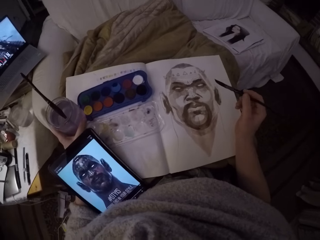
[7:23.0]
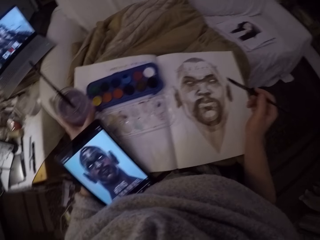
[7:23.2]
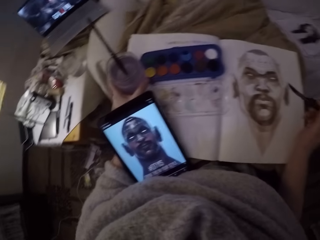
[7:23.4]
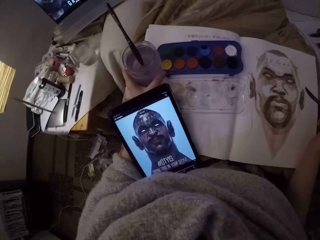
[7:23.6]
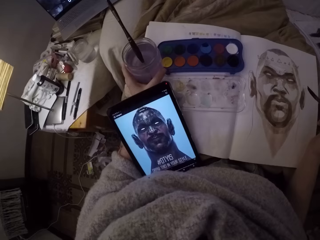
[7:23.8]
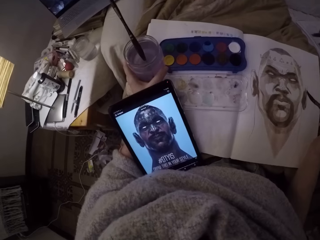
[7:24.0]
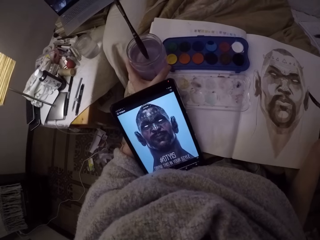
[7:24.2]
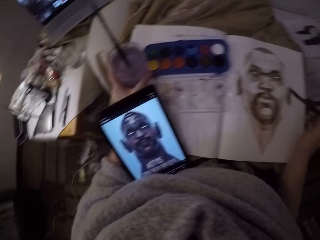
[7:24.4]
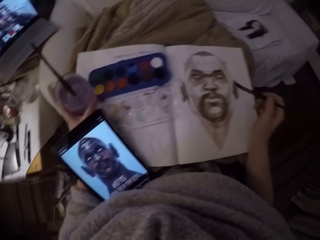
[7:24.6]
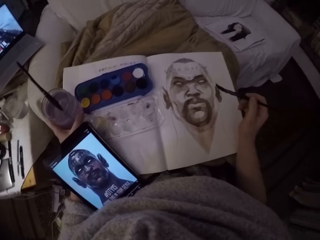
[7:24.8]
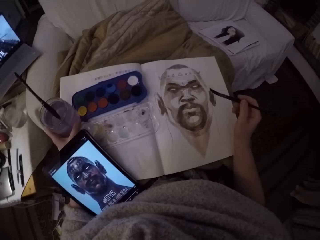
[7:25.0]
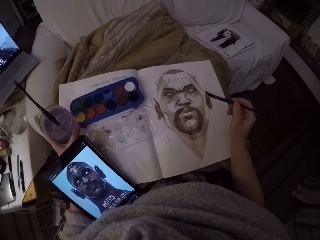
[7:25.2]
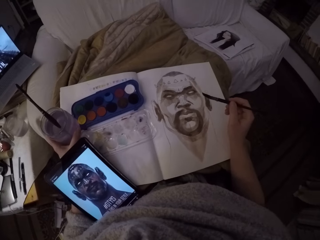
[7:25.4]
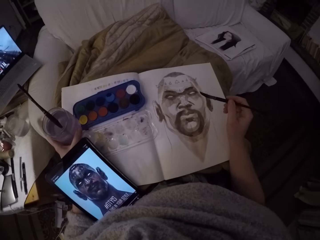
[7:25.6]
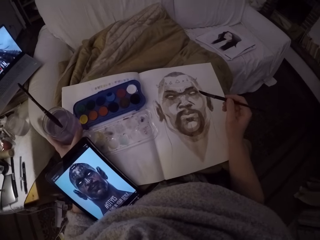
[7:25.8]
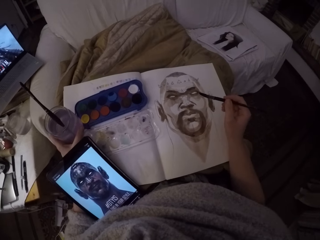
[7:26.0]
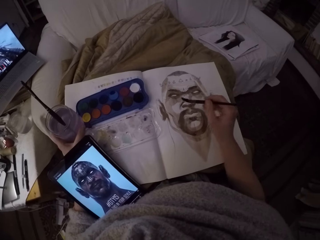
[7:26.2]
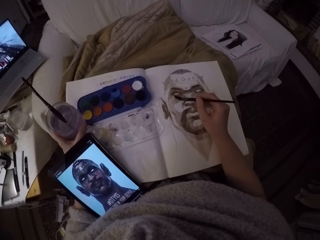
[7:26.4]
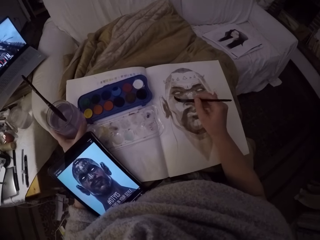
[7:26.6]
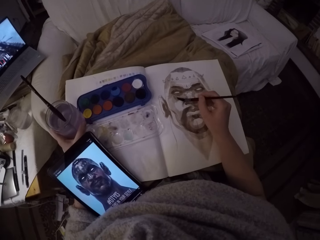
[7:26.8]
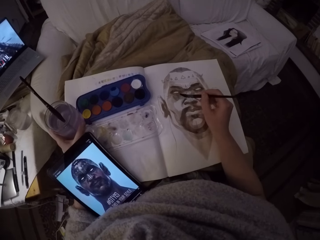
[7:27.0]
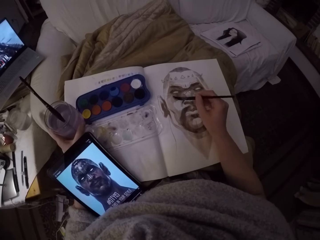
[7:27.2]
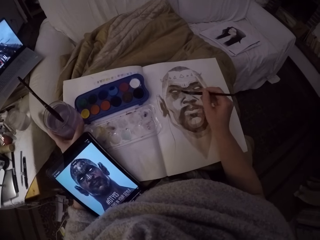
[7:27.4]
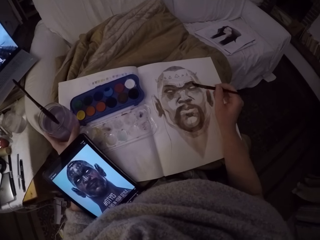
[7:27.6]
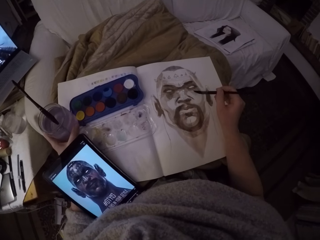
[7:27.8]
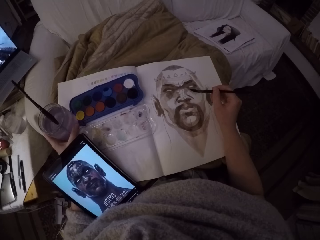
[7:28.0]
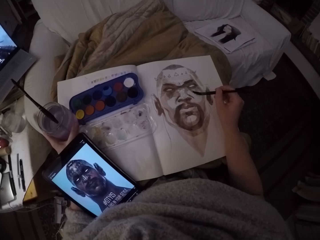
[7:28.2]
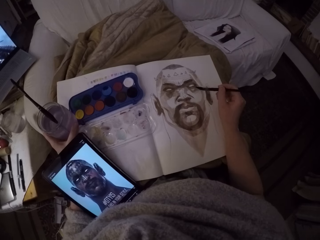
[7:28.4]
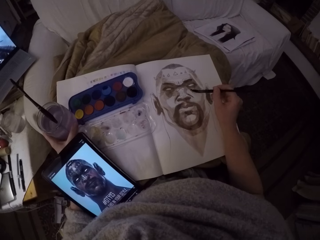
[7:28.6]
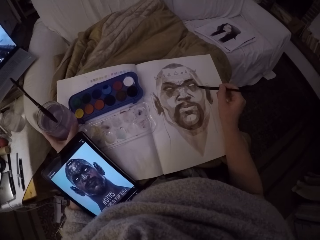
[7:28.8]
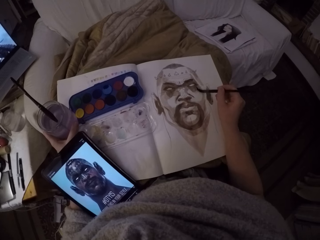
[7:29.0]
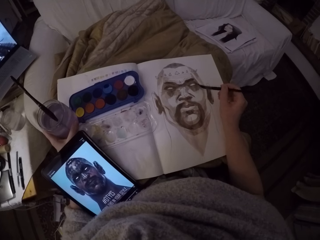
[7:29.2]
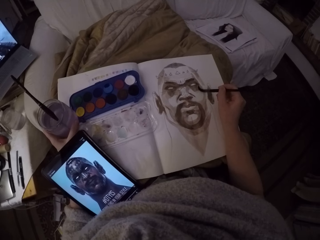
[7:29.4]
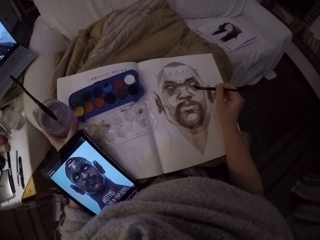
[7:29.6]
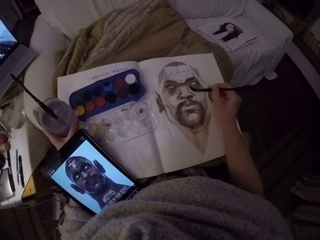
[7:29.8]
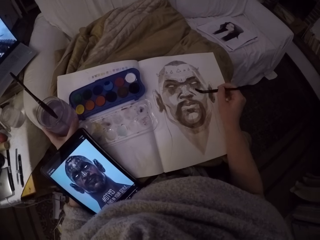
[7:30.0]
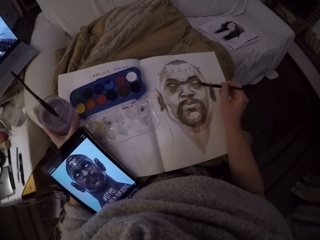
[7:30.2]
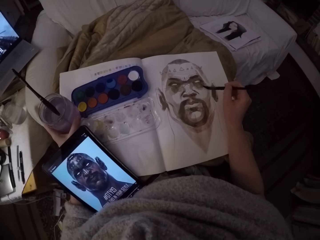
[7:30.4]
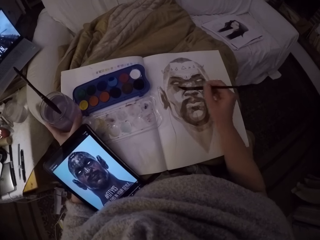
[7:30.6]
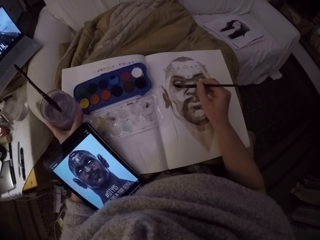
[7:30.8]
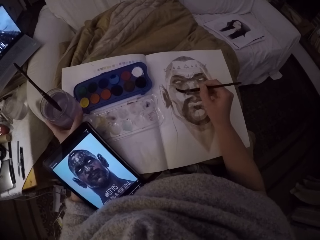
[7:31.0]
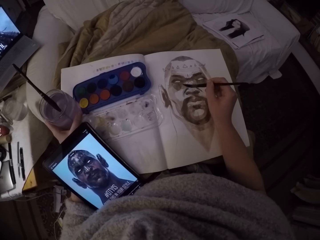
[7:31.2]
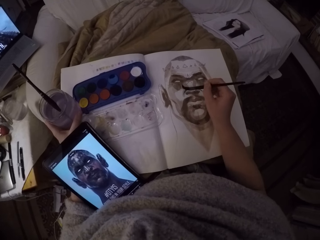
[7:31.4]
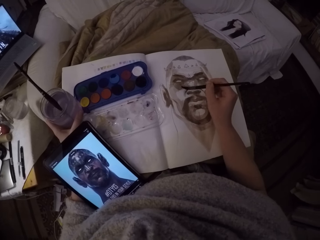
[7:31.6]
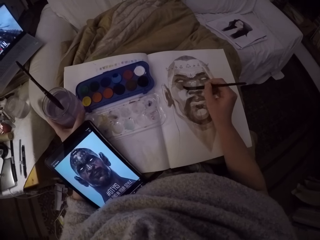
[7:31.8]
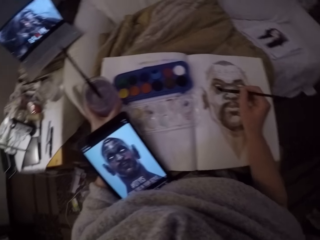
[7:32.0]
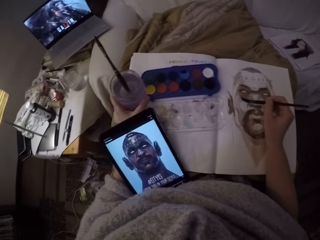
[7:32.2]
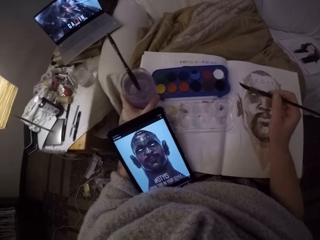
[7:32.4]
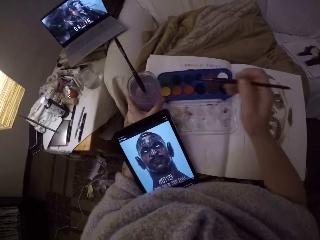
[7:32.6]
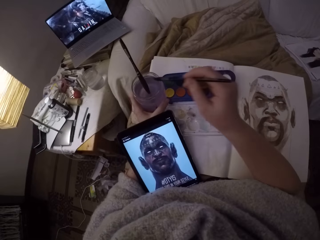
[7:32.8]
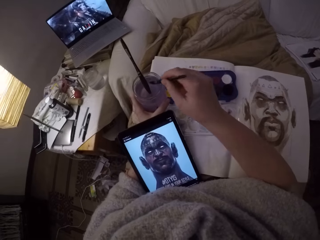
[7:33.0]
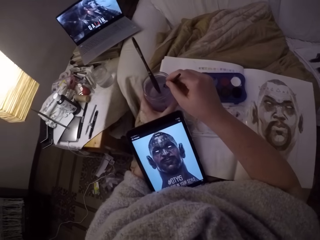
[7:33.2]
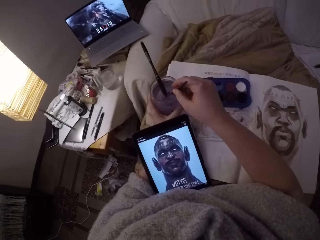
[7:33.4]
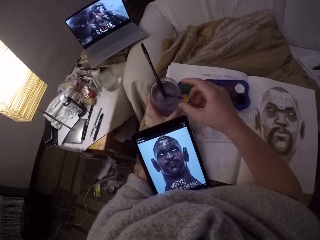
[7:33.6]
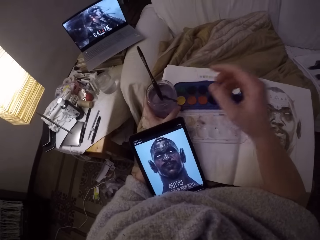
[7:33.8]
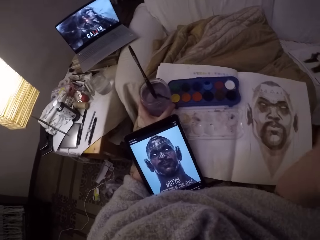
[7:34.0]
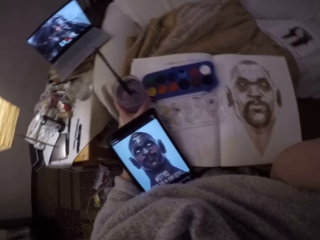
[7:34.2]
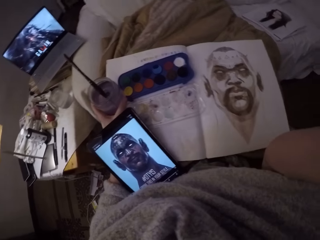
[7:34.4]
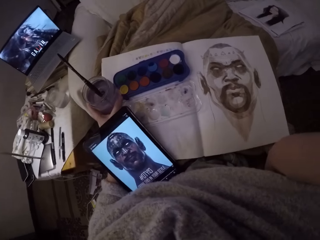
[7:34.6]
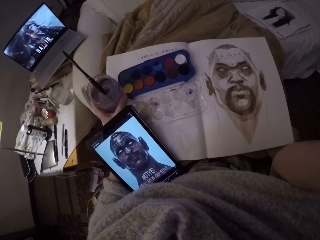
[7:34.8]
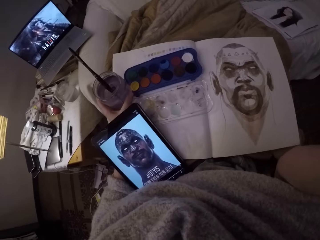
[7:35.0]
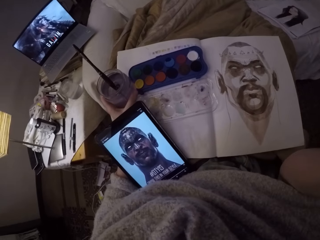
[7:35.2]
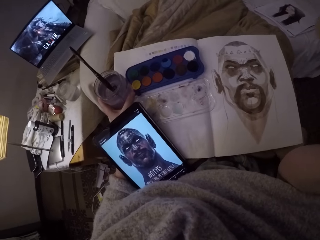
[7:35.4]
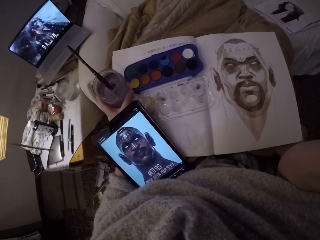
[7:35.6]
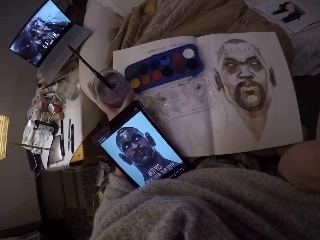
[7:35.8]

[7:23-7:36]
The camera wearer drops the paint brush inside the paint on his left hand.
